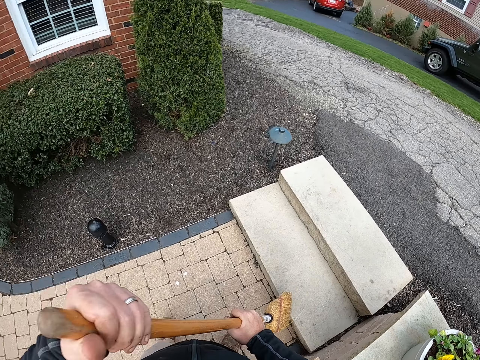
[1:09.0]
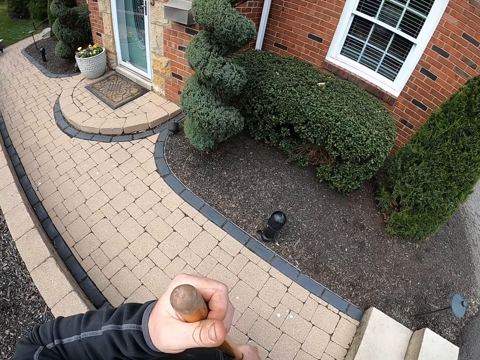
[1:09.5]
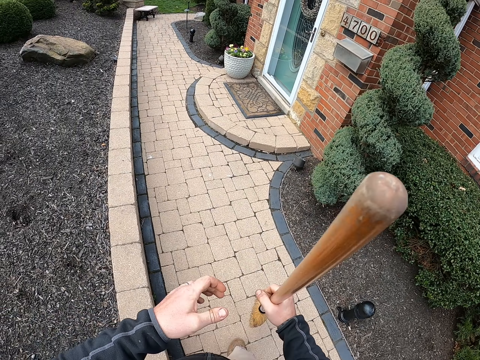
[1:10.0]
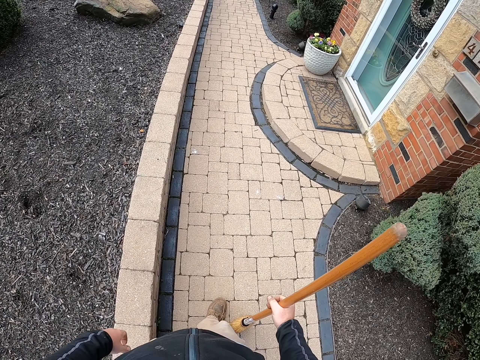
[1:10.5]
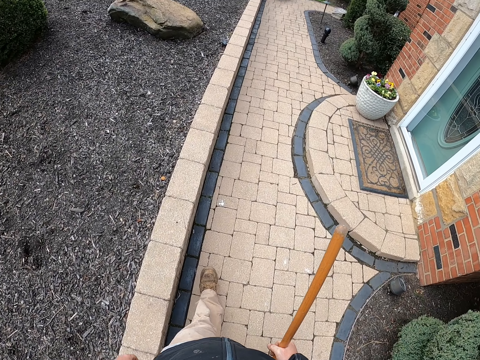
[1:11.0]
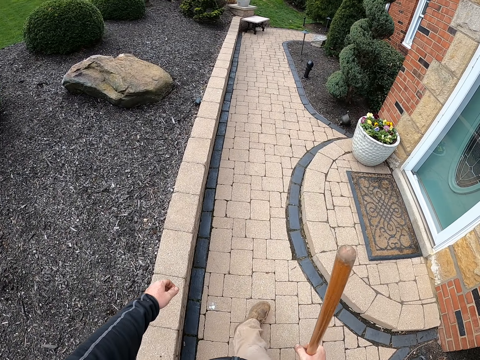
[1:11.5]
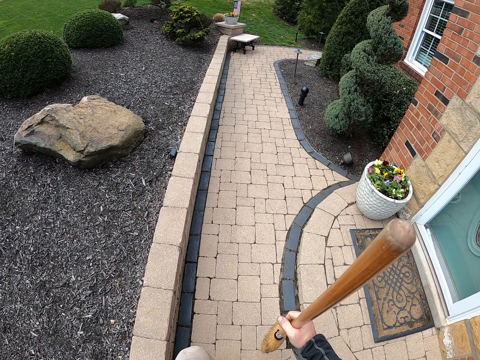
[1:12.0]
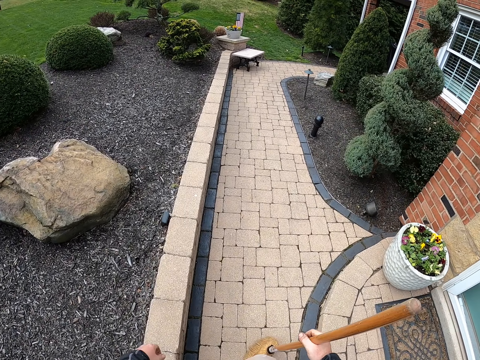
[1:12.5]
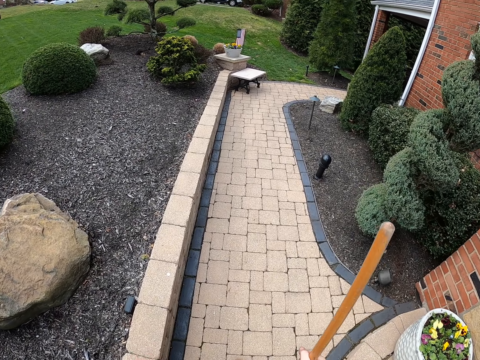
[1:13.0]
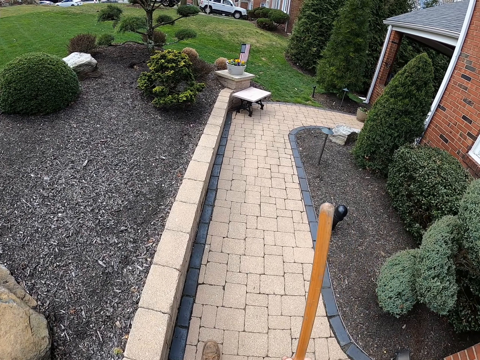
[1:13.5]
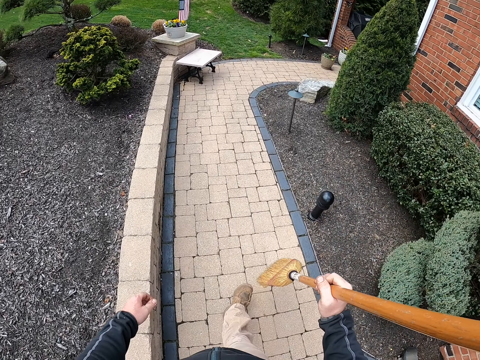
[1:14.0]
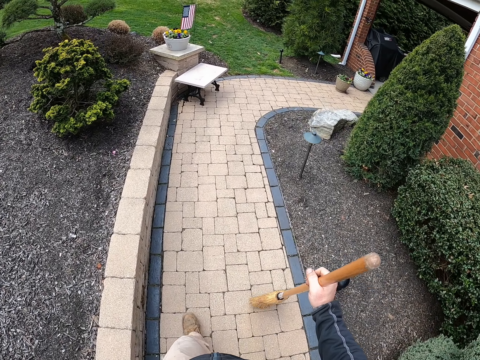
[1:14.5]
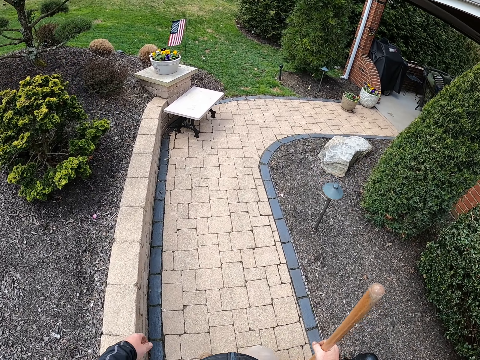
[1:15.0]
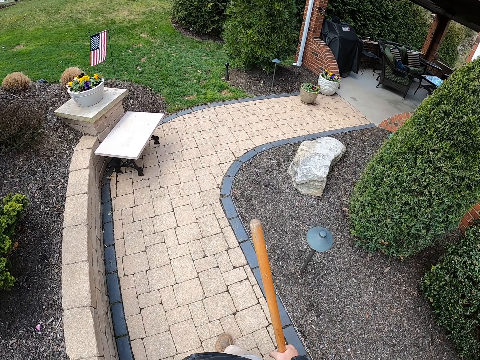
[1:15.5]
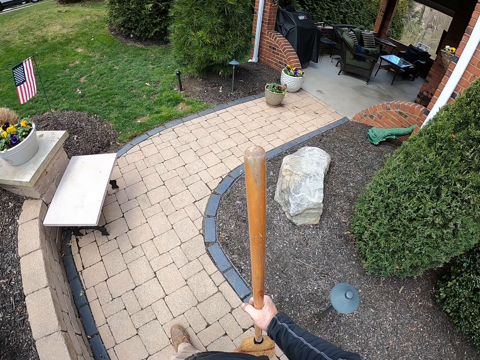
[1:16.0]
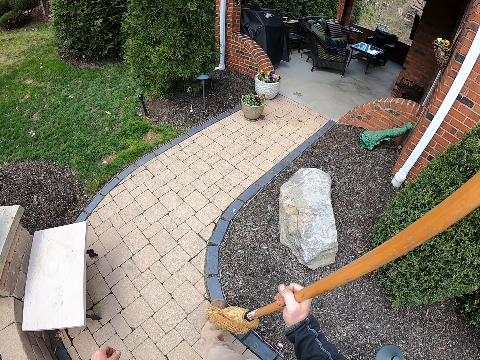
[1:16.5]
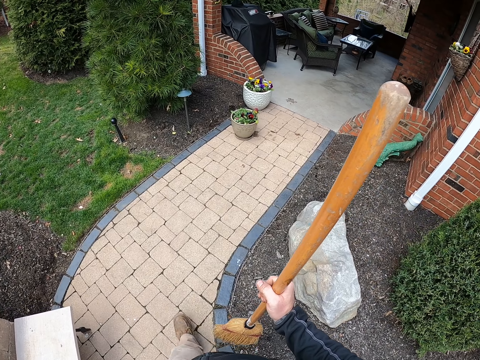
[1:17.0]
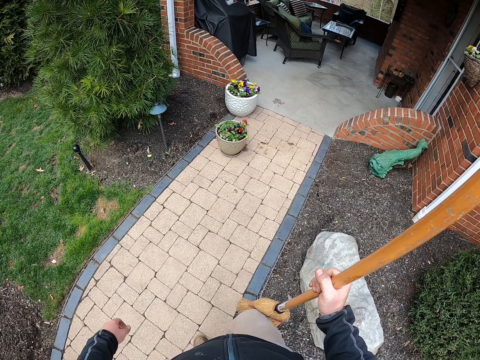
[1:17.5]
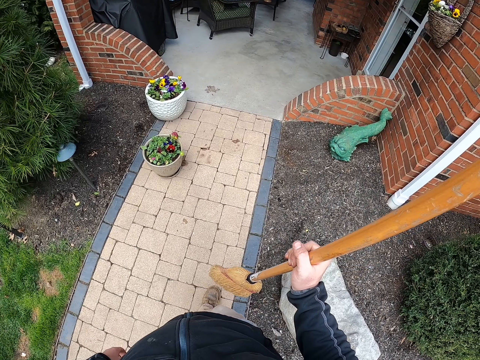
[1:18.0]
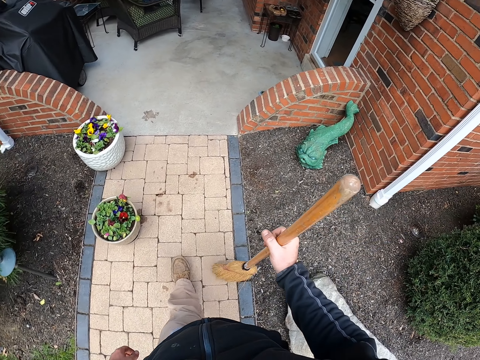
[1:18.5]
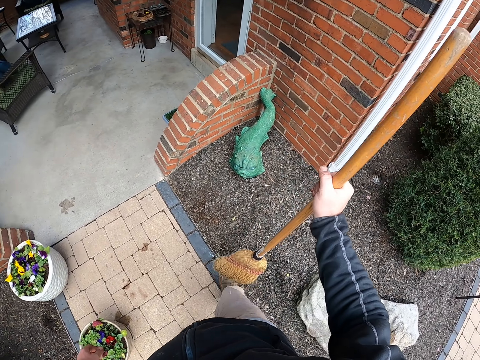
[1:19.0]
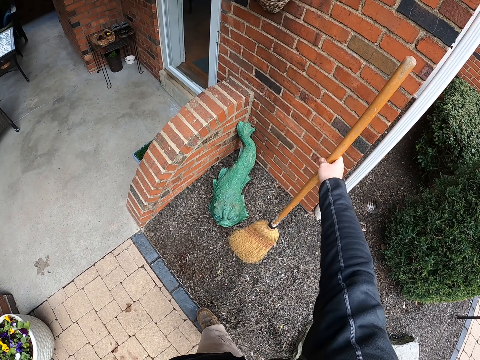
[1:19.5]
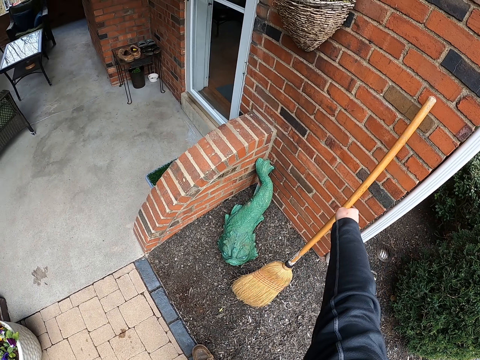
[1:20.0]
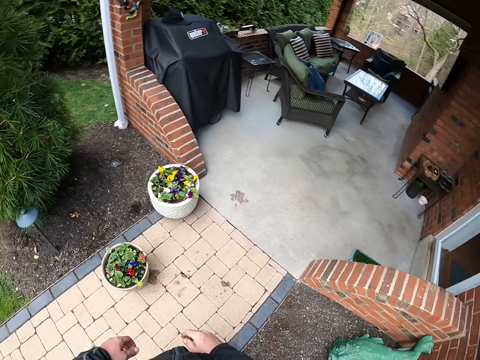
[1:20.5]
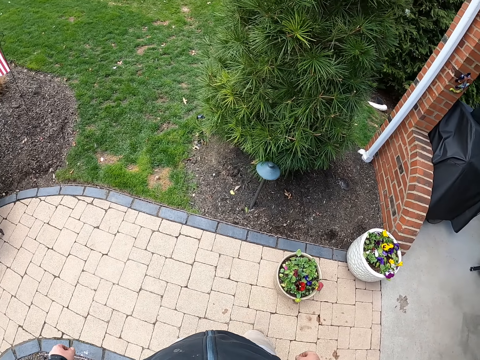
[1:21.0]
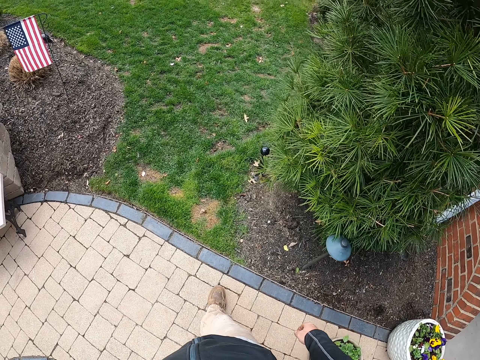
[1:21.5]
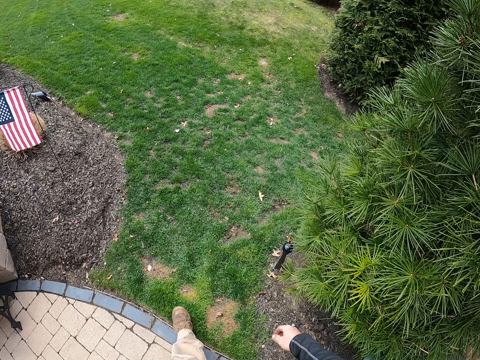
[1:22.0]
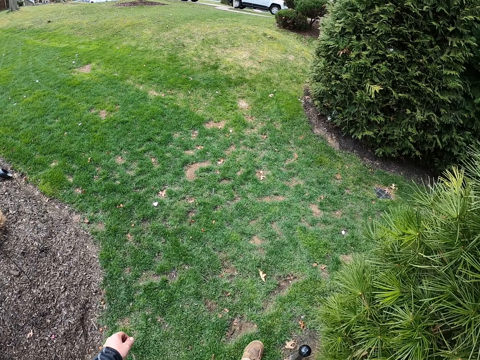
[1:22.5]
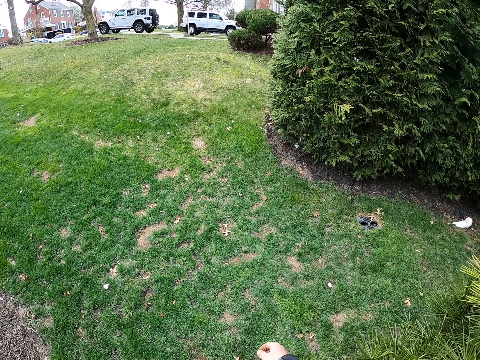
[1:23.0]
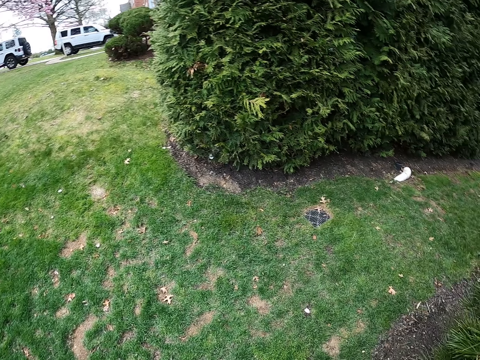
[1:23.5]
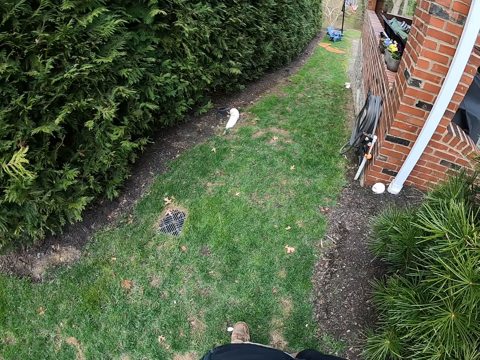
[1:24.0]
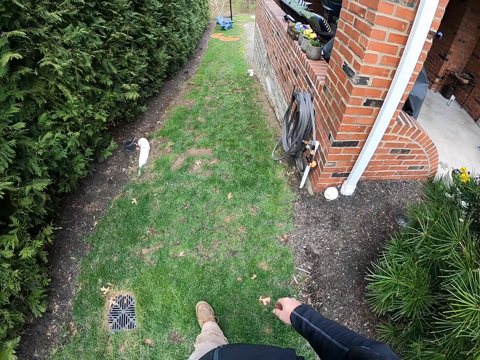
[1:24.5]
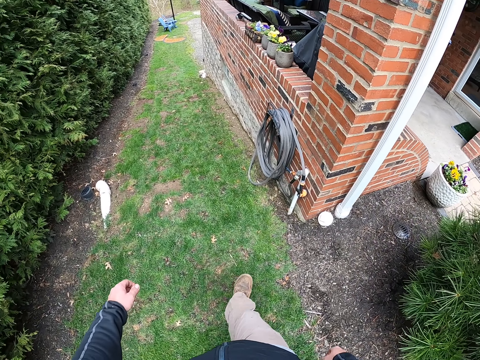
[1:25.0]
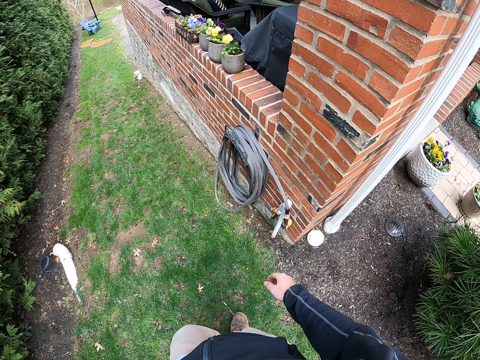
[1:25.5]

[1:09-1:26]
The camera wearer walks around. They put the broom on the corridor. They walk around.

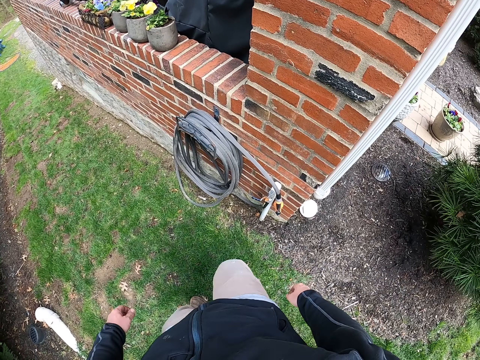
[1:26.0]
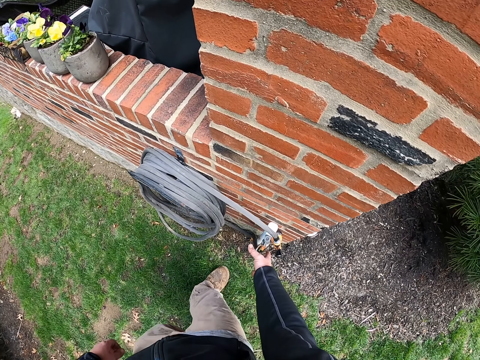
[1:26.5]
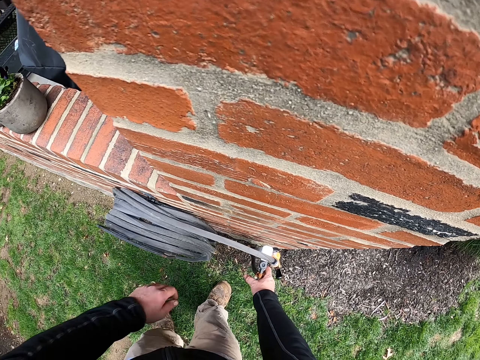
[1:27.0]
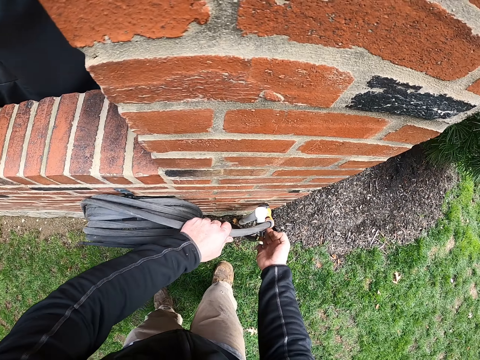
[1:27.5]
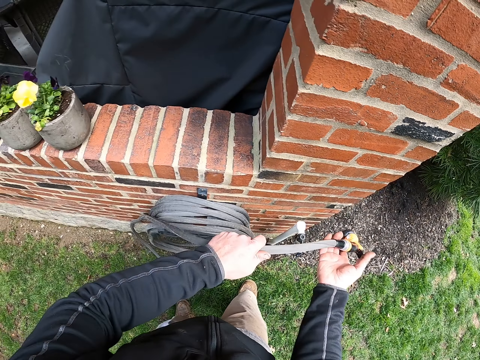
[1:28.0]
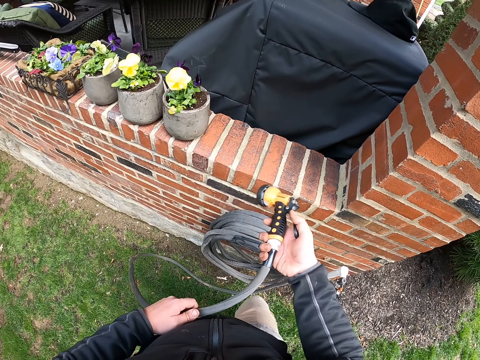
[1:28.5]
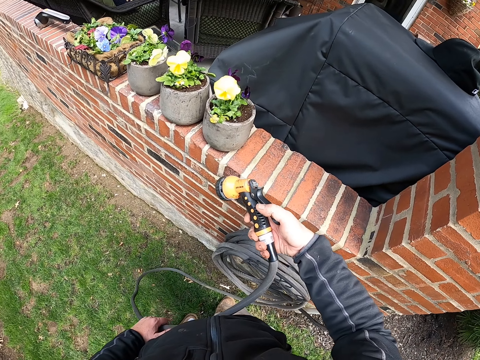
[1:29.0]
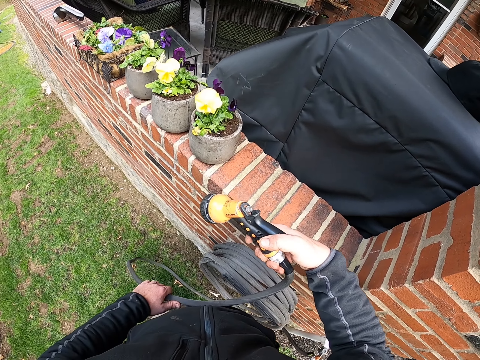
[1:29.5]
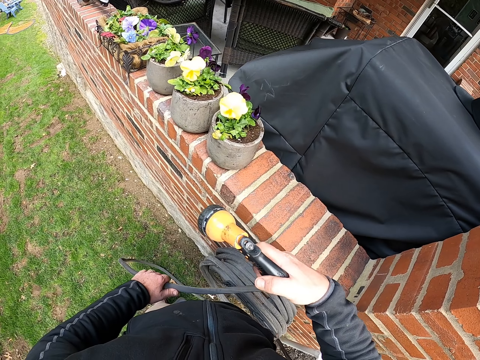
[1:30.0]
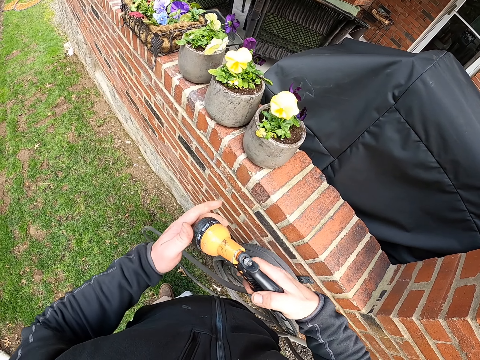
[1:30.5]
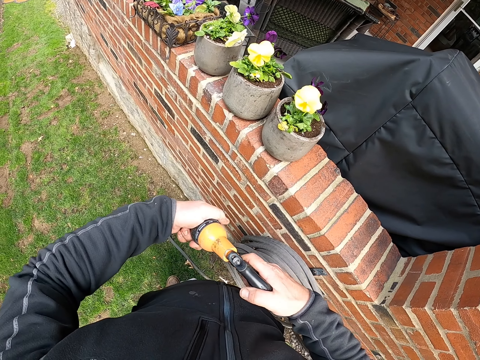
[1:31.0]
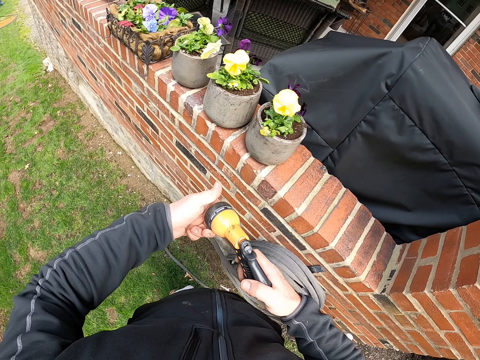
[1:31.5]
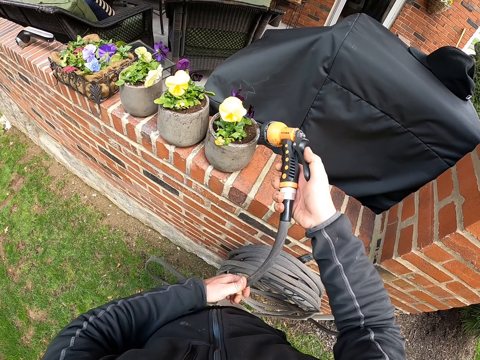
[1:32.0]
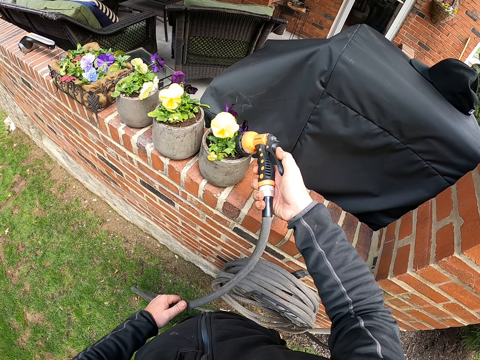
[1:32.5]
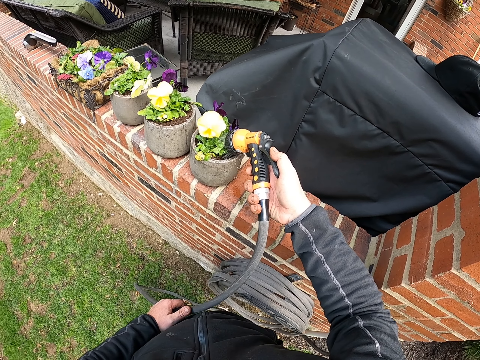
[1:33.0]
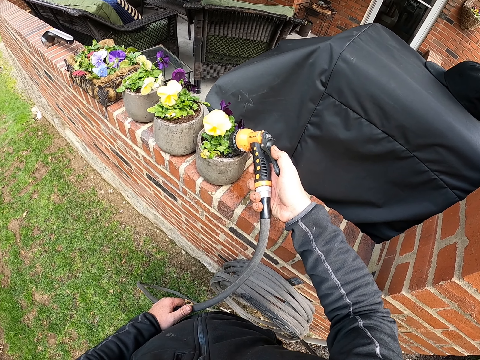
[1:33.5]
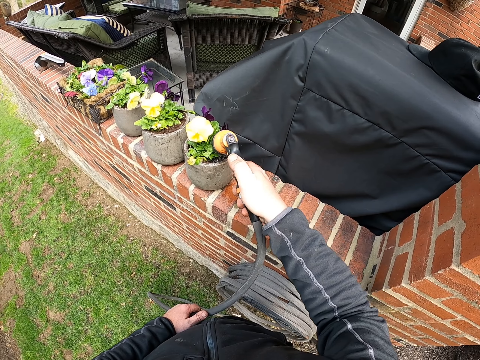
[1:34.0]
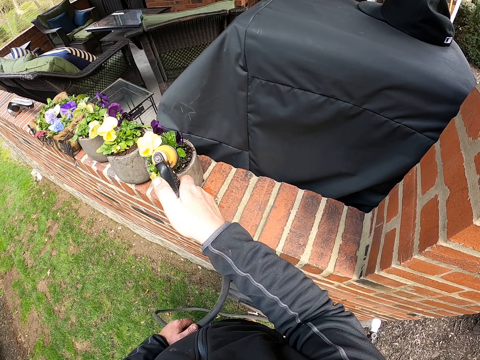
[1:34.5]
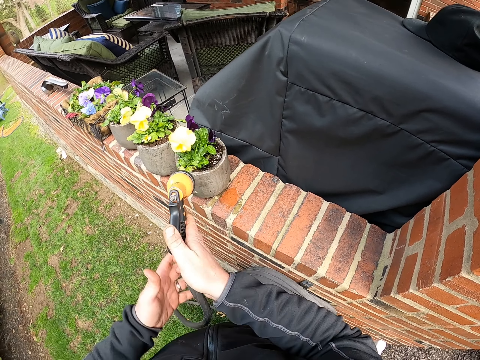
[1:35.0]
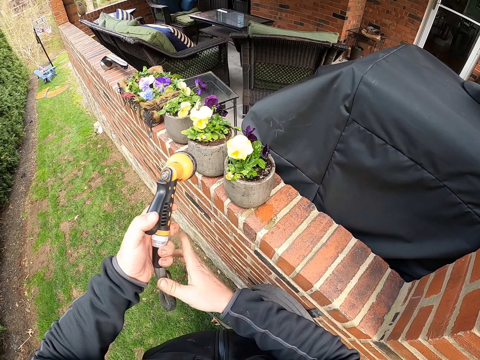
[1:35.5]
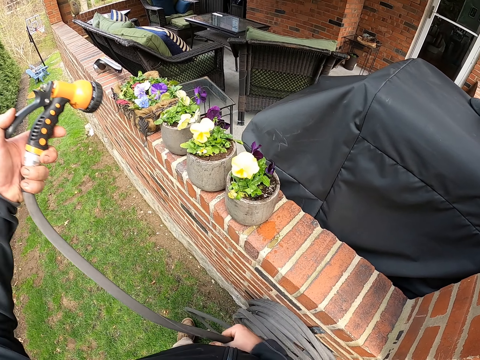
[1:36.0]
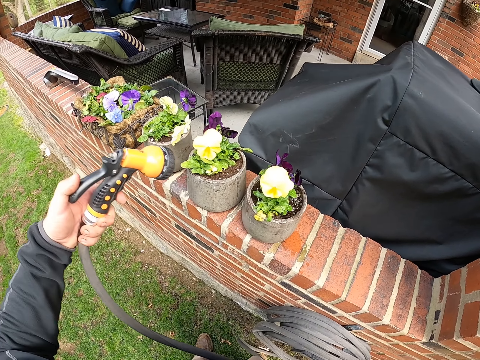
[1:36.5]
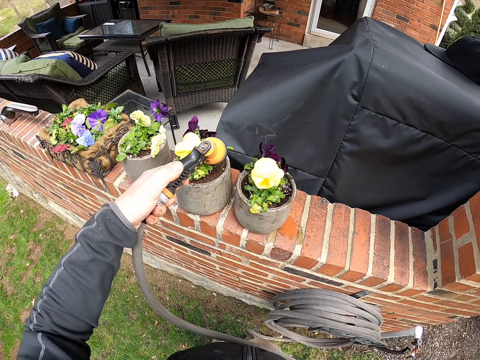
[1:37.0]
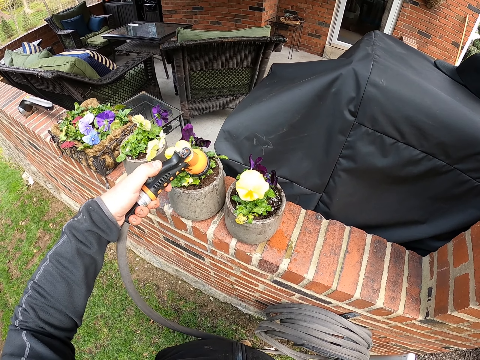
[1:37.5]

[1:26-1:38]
The camera wearer takes the hose pipe. They open the taps. They water the flower.
